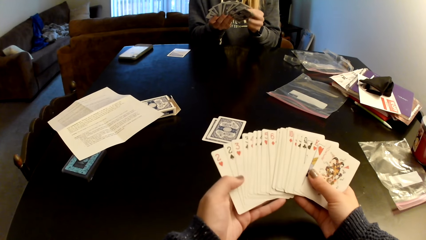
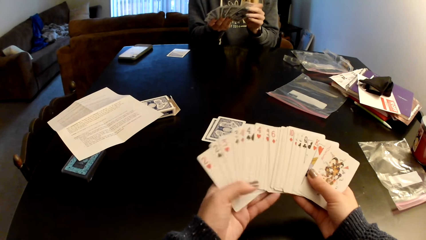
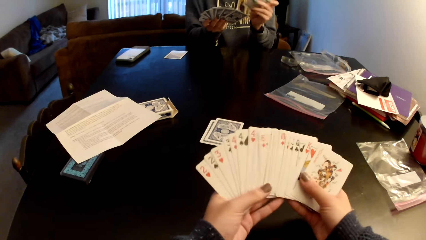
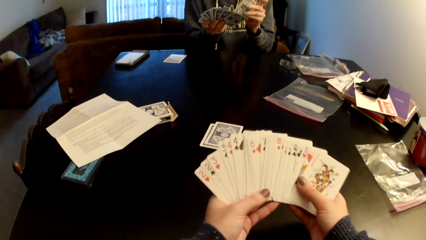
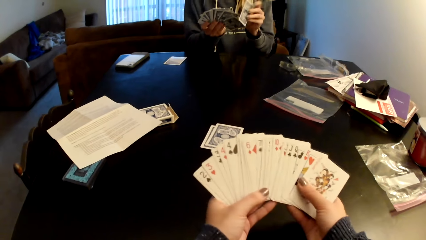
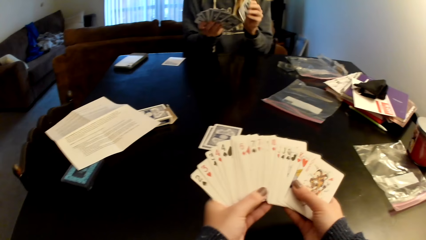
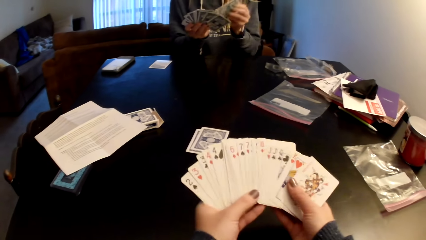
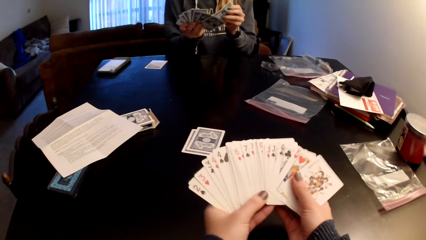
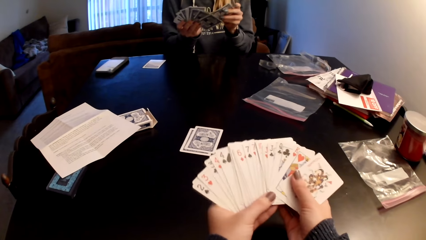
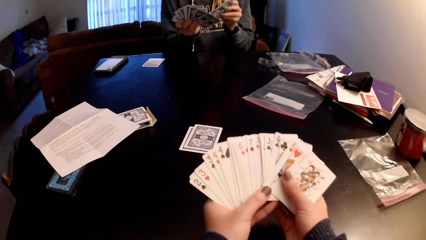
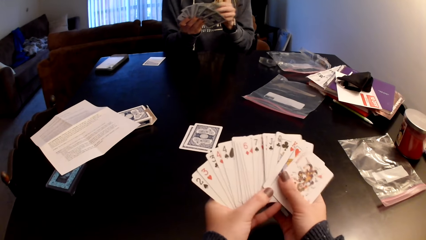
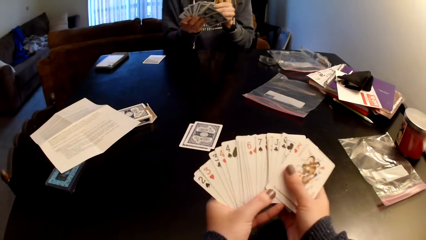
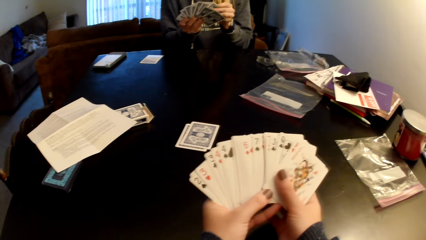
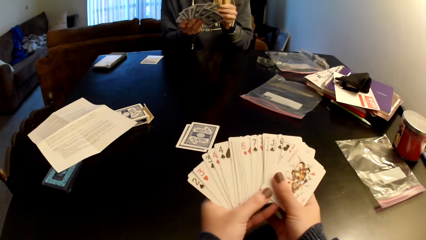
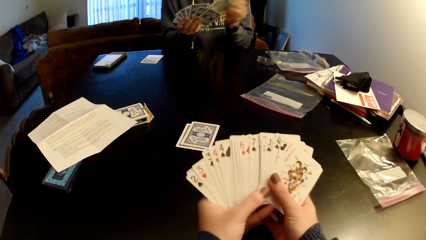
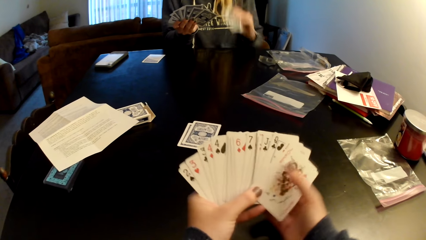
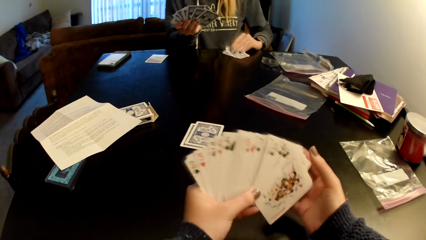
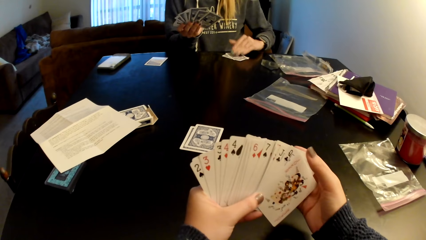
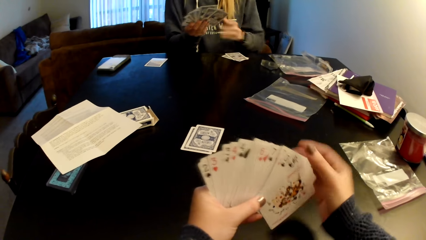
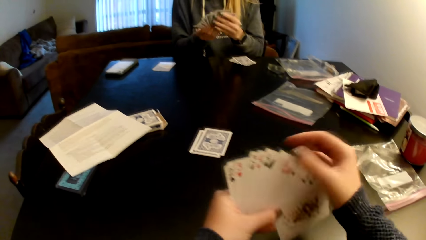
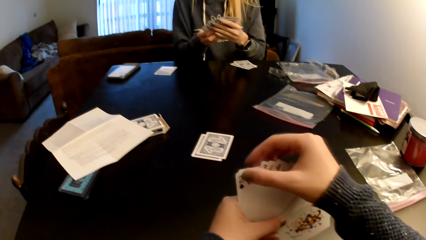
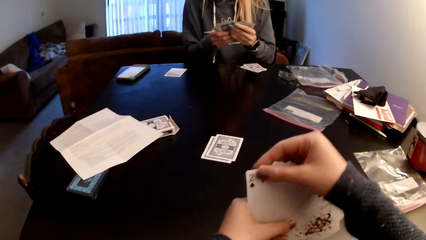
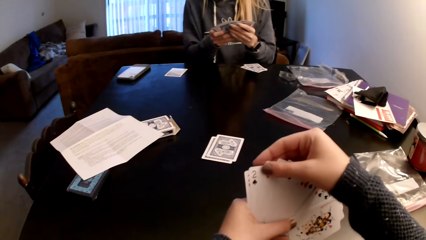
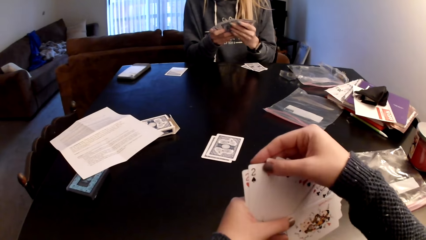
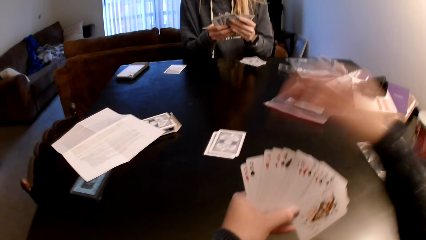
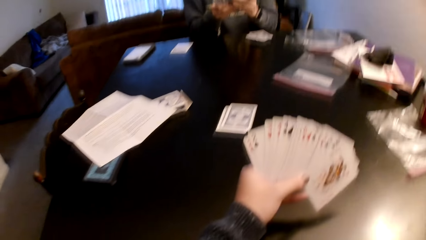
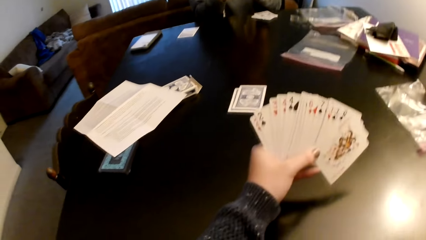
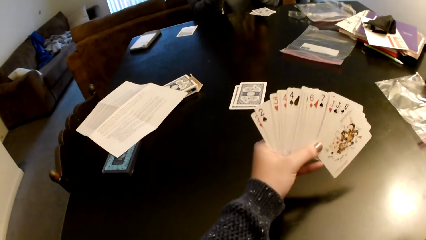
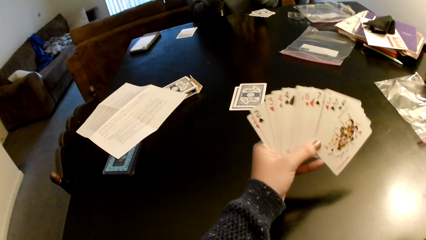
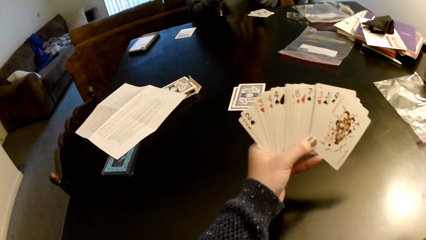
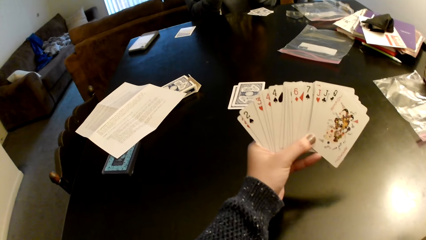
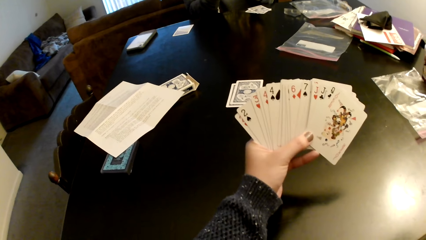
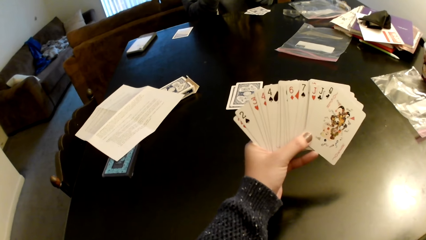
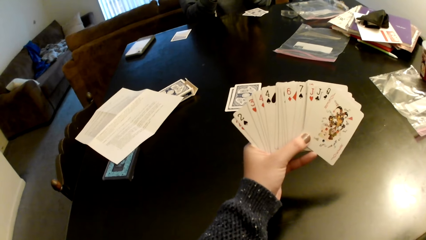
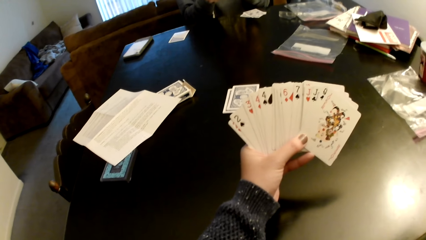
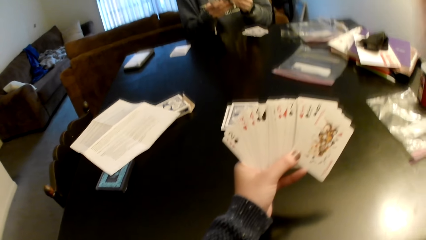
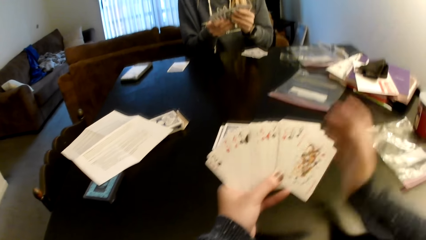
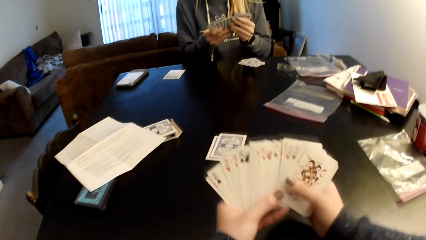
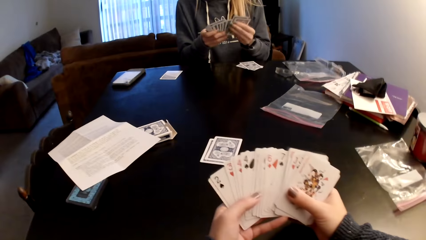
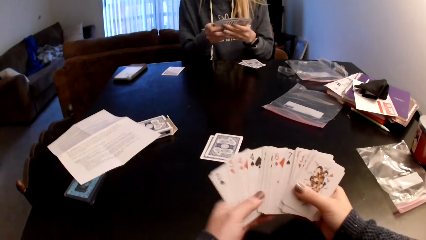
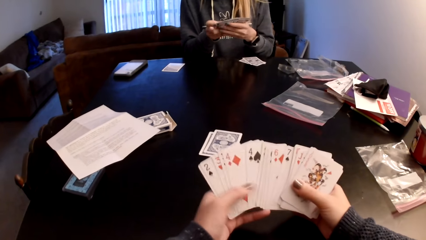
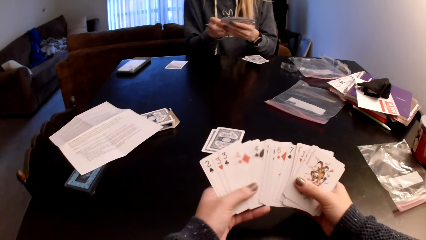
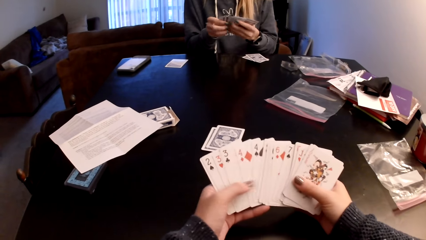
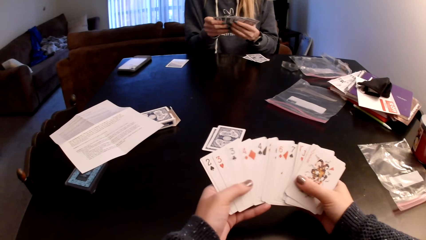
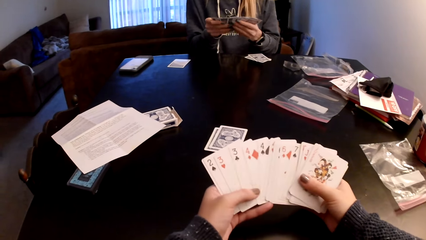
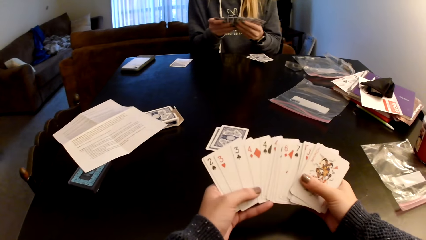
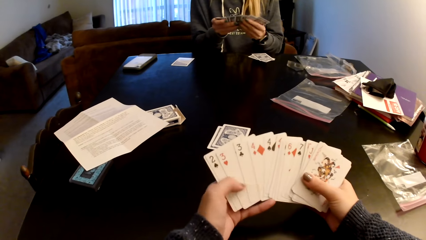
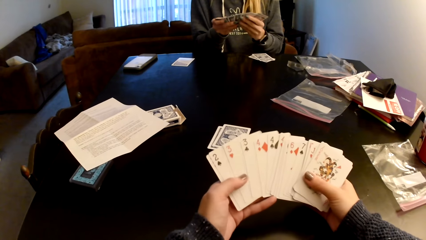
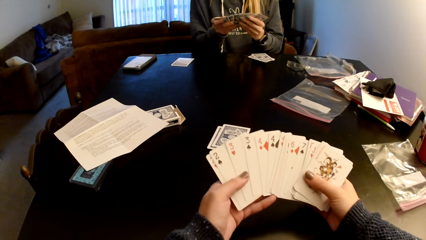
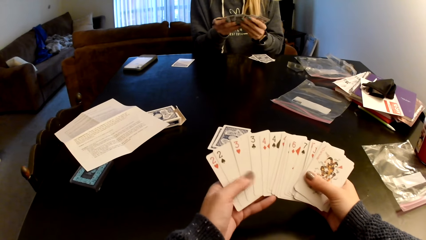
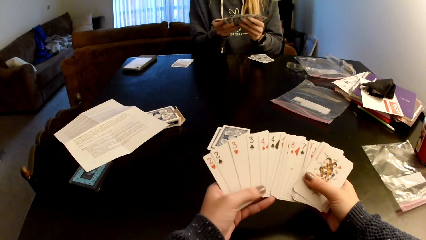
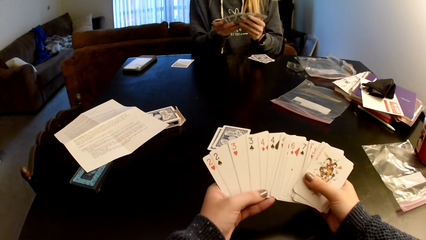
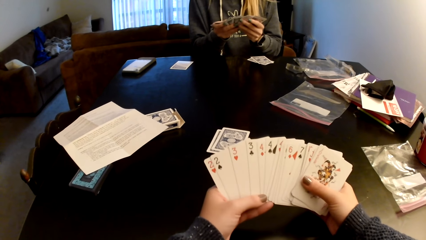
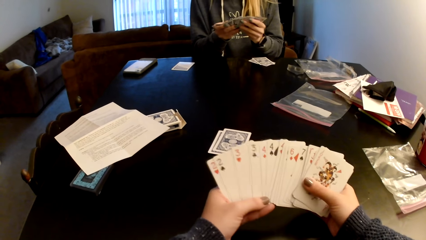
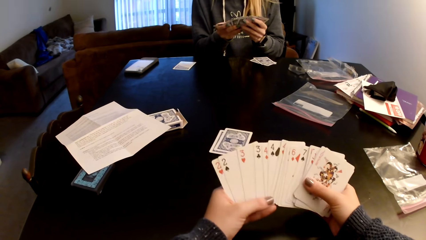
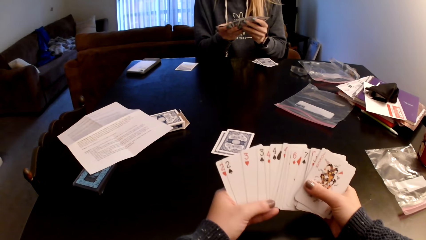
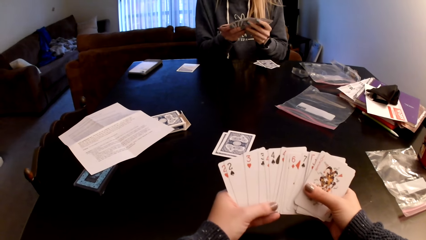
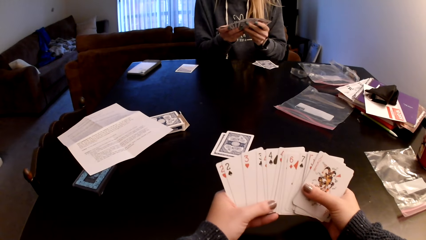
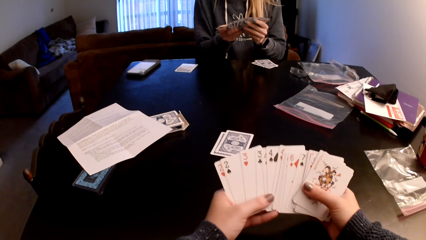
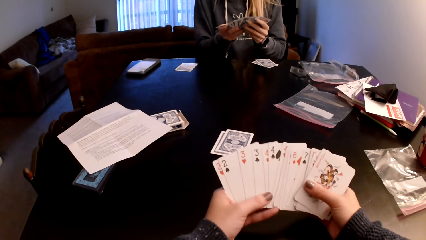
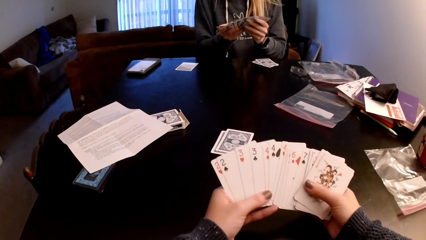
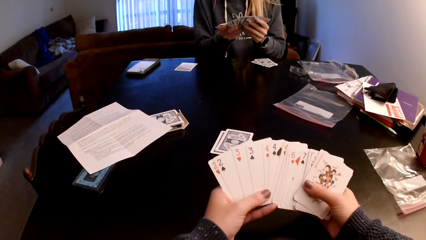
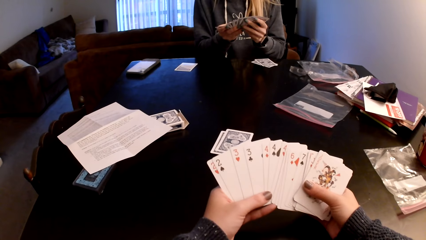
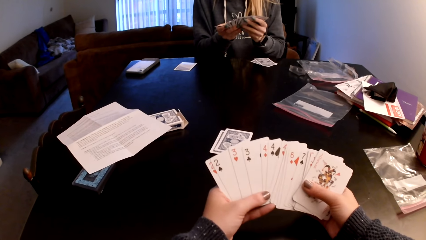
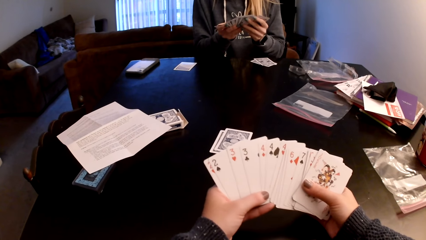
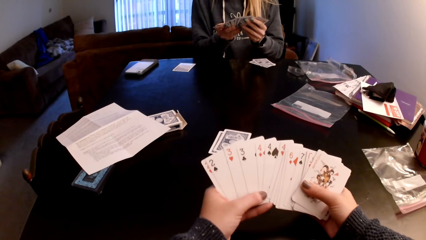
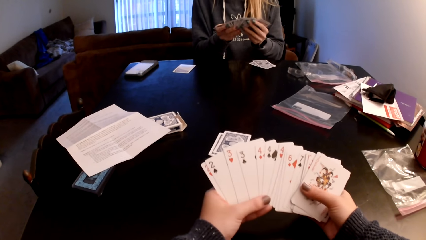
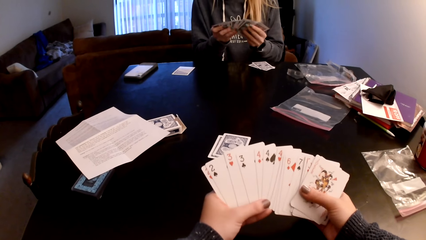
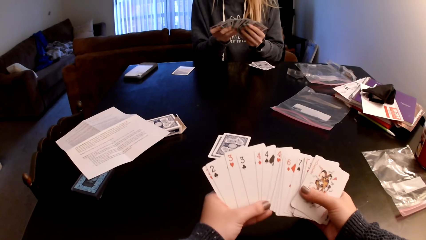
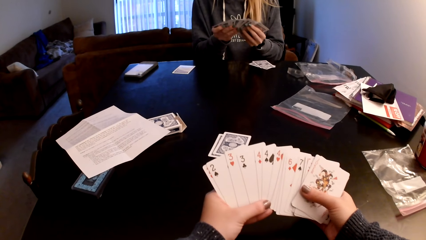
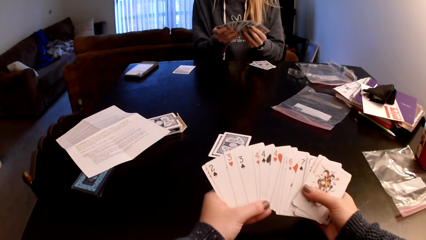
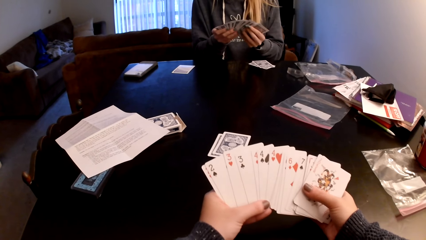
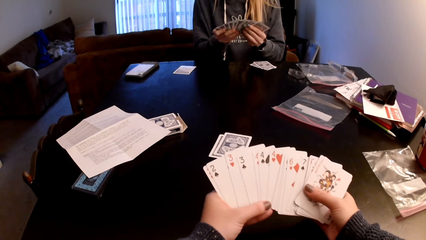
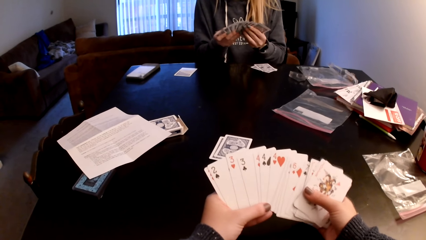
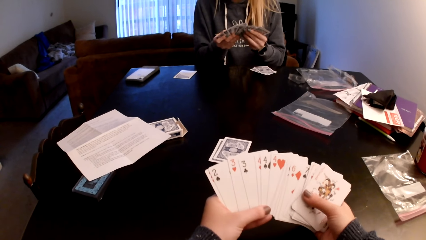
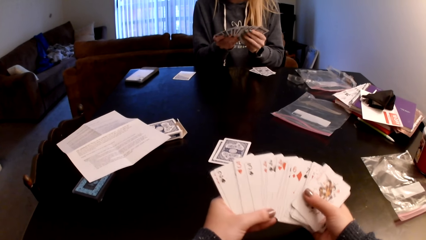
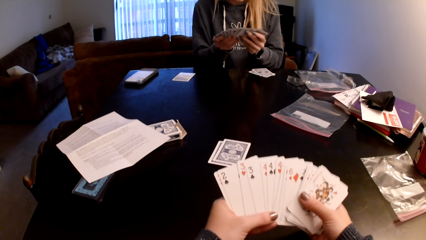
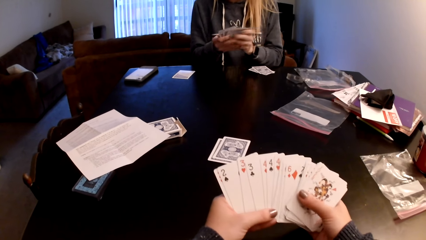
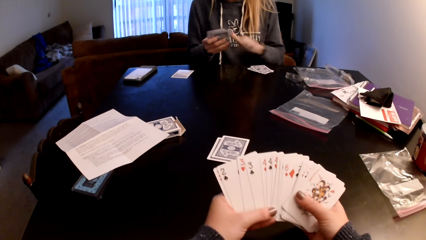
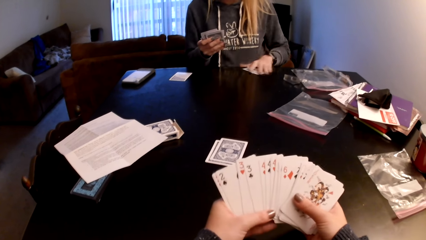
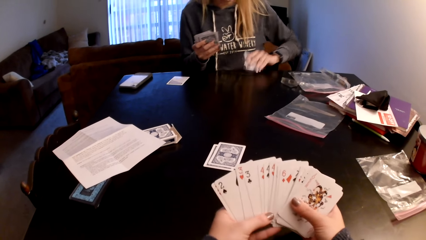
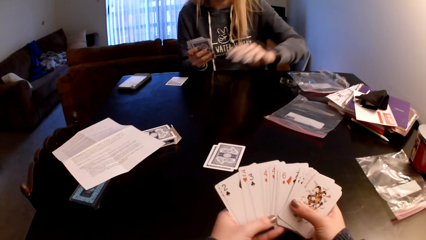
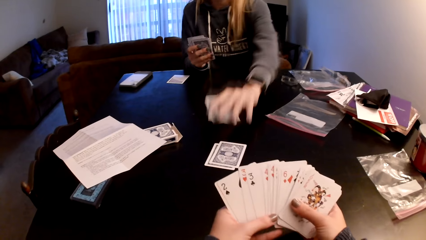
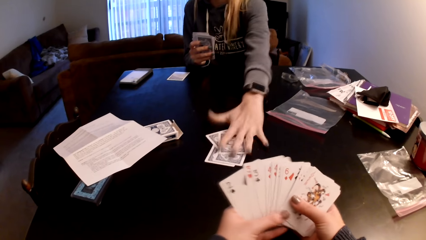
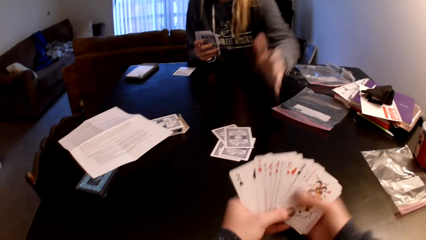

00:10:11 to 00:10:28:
A woman picks up a card and sorts cards with her hands. The woman puts the card between the cards. The camera wearer sorts the cards with her hands. The woman picks up cards and puts the cards on the table. The camera wearer holds the cards with both hands. She pulls the cards. She sorts the cards with her hands. She pulls her hand off the cards. She lifts up her hand. She looks around a room. She holds the cards with both hands. The woman sorts the cards with her hands and checks the cards. The camera wearer holds the cards with both hands. She sorts the cards with her hands. The woman sorts the cards with her hands. The camera wearer sorts the cards with her hands. The woman switches the cards to the other hand, picks up a card and moves cards on a table.
